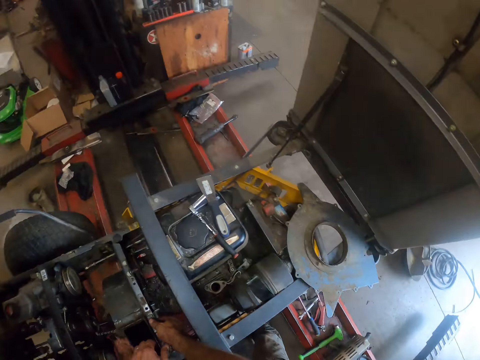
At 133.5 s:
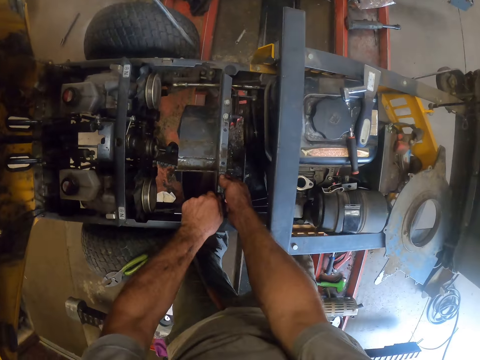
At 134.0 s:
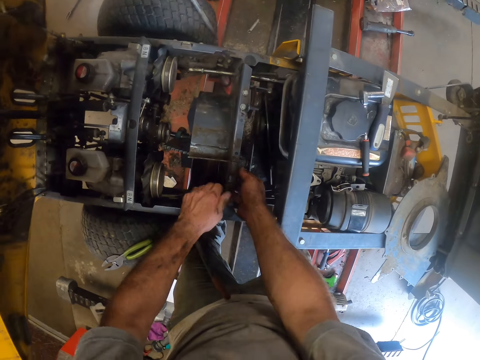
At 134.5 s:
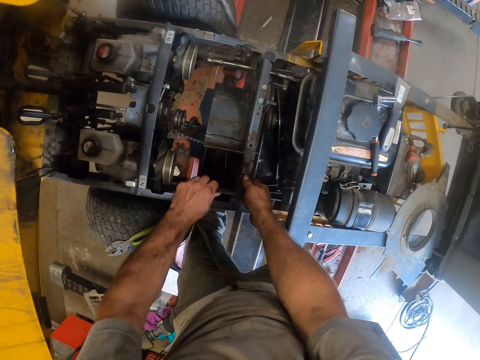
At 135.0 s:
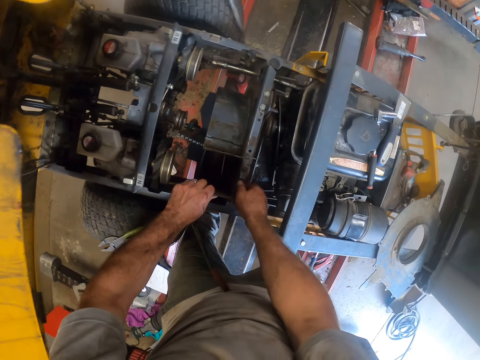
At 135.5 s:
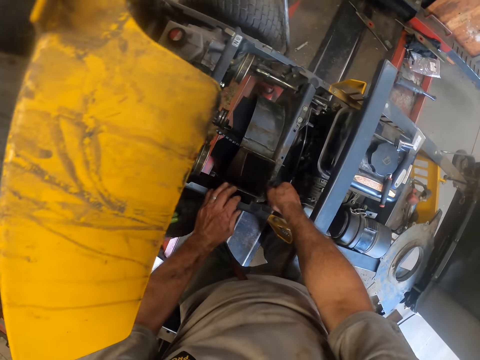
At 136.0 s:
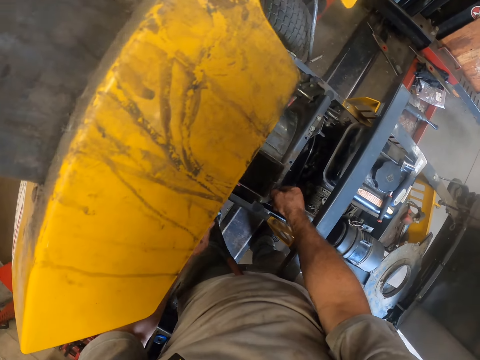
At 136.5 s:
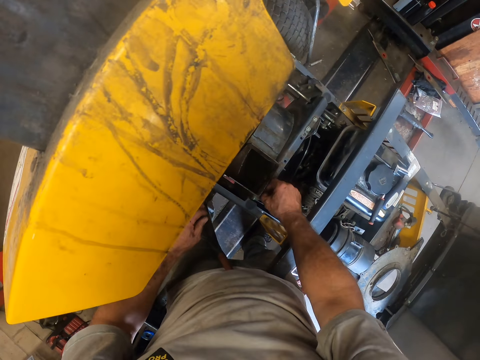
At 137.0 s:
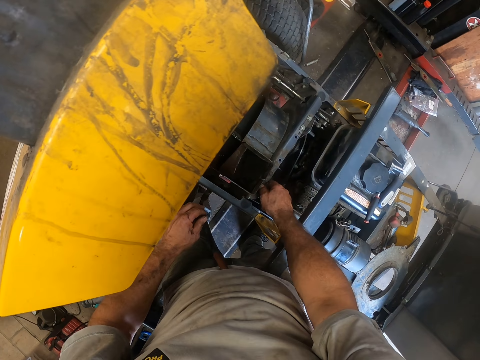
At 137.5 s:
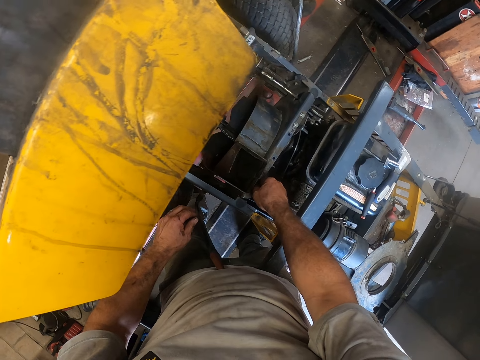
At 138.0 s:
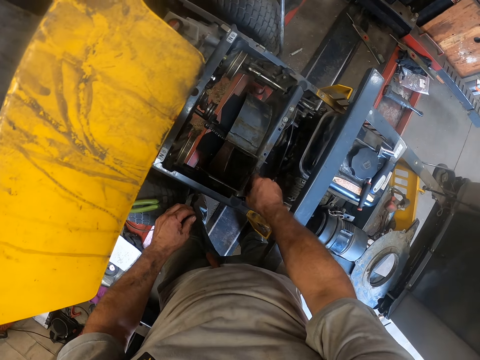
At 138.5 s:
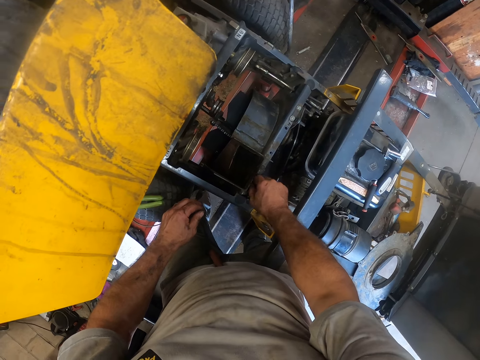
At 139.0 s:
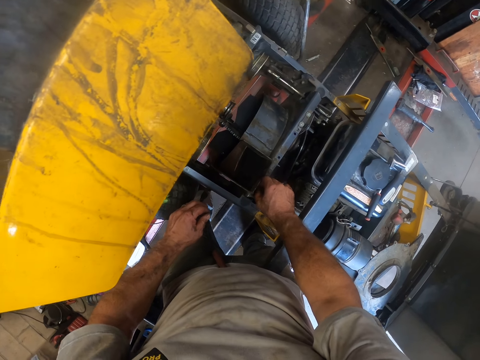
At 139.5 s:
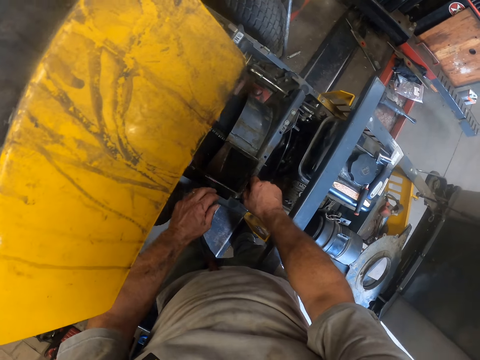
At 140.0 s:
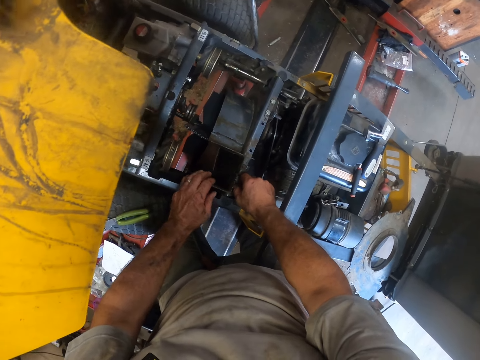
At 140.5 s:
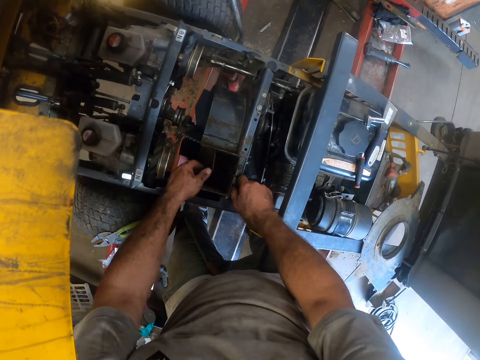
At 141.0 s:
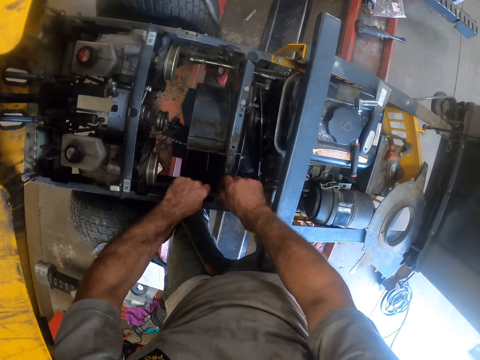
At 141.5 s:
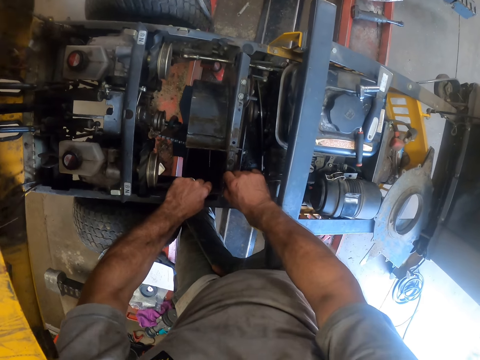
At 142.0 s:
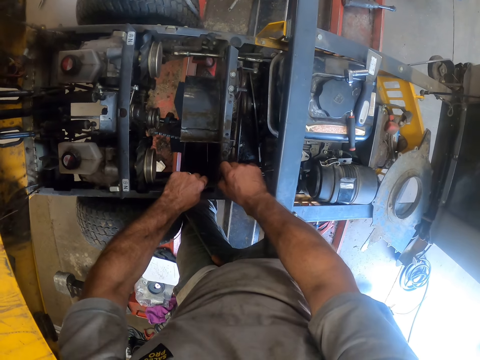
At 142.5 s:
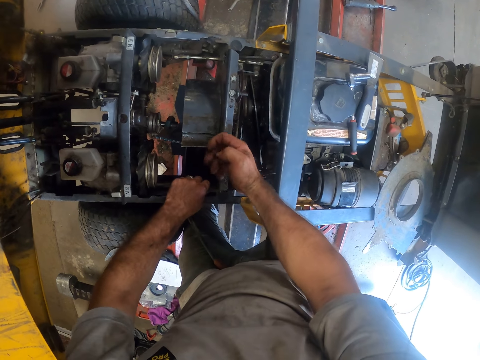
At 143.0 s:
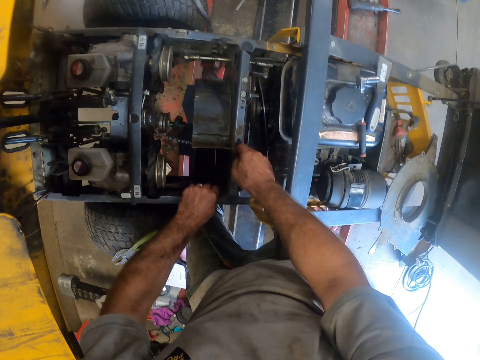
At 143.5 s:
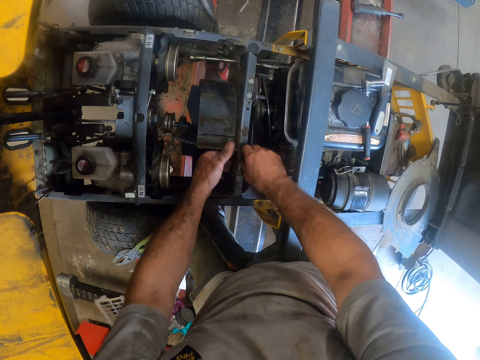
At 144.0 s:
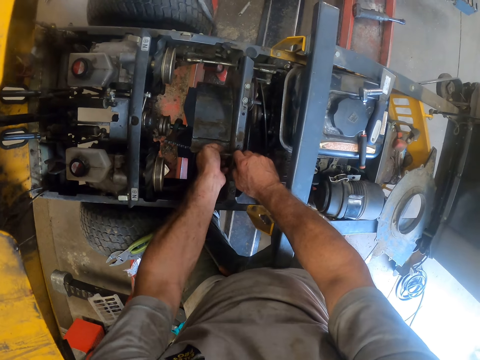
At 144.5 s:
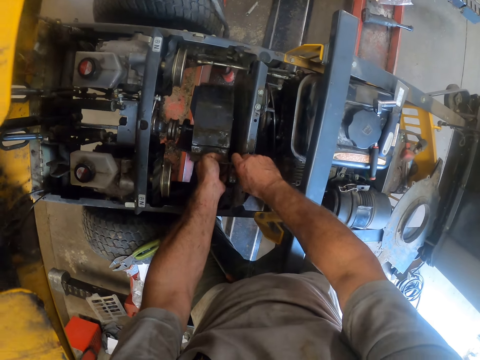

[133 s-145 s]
The camera wearer inspects the engine. He works on the lawnmower with his right hand. He works on the lawnmower with both his hands.

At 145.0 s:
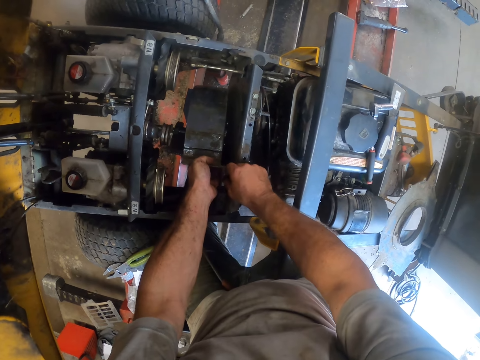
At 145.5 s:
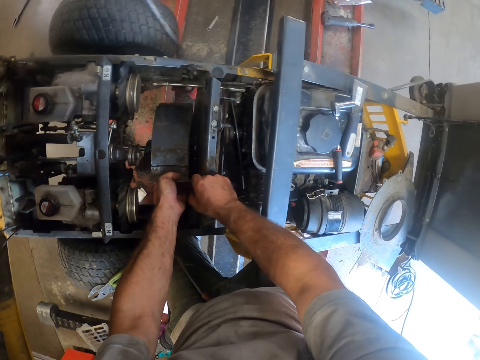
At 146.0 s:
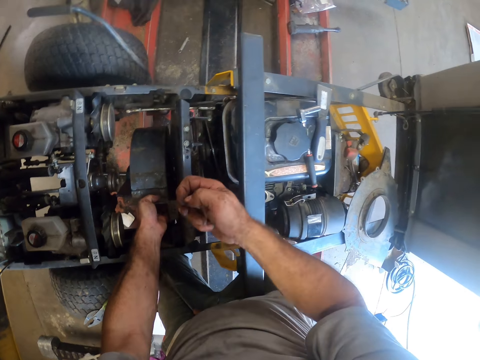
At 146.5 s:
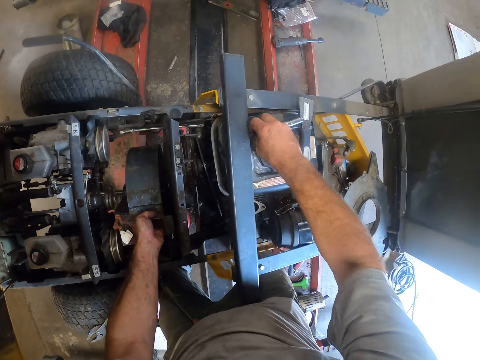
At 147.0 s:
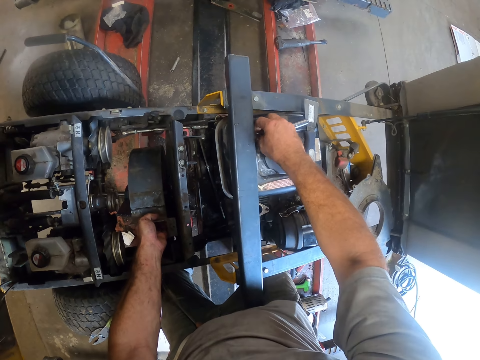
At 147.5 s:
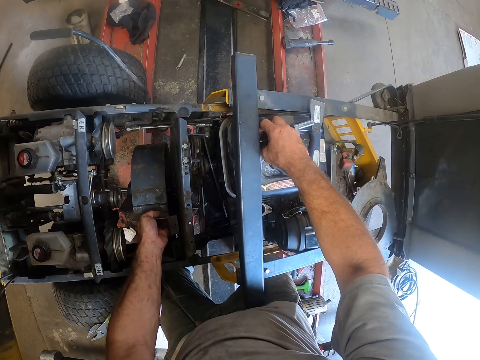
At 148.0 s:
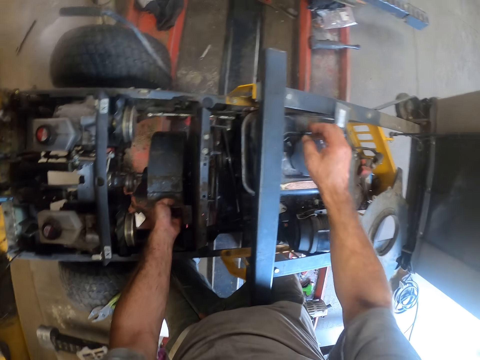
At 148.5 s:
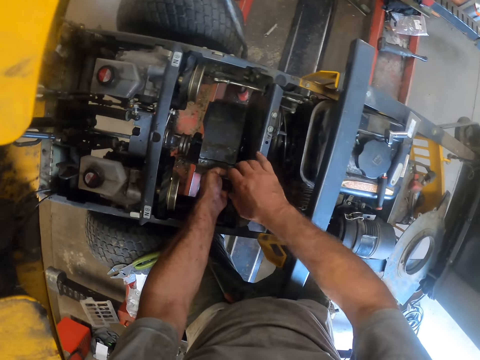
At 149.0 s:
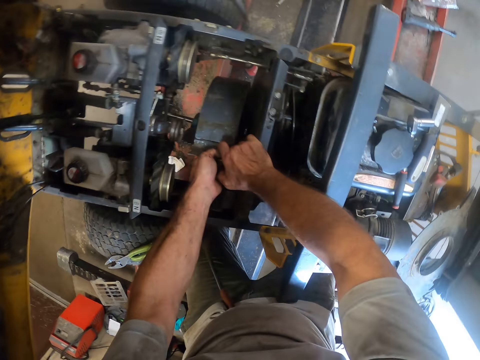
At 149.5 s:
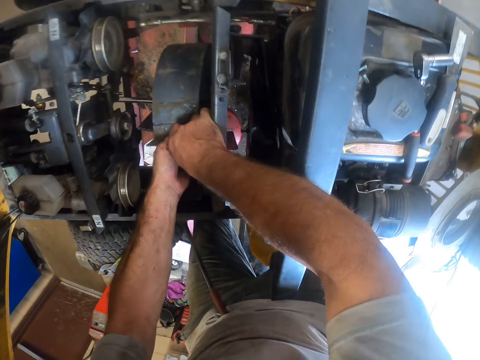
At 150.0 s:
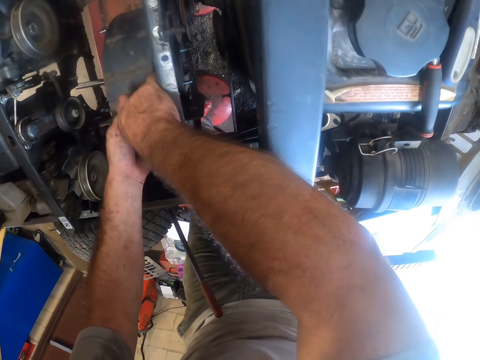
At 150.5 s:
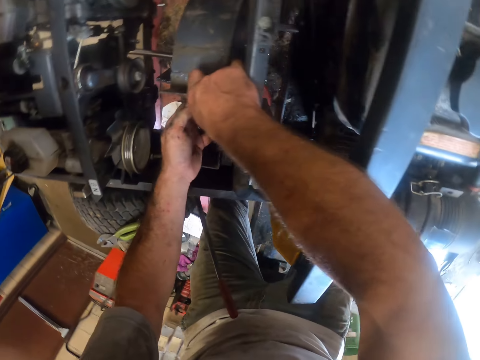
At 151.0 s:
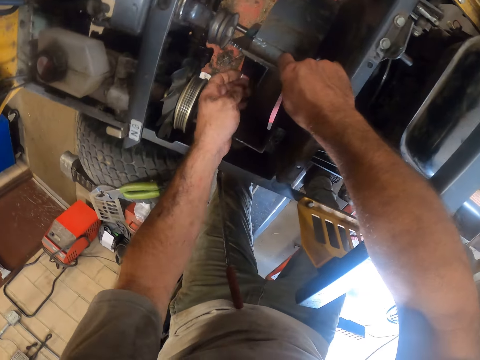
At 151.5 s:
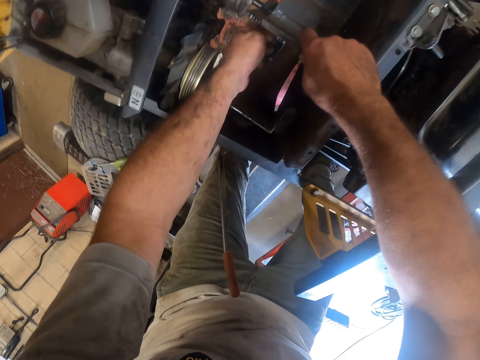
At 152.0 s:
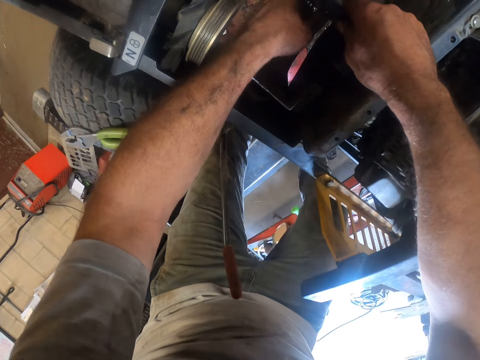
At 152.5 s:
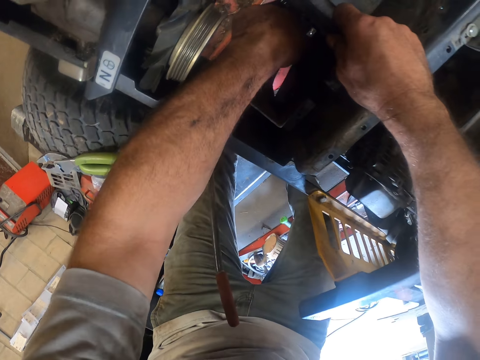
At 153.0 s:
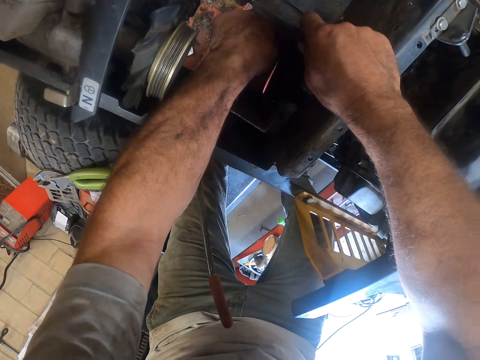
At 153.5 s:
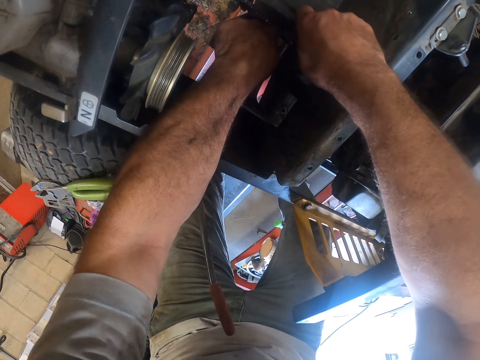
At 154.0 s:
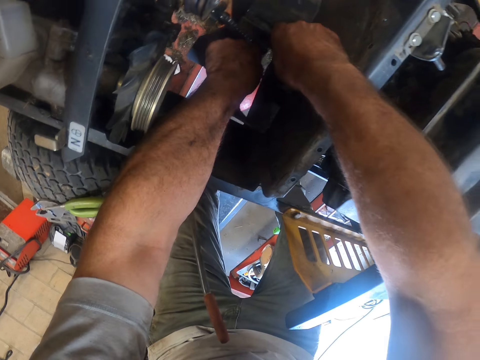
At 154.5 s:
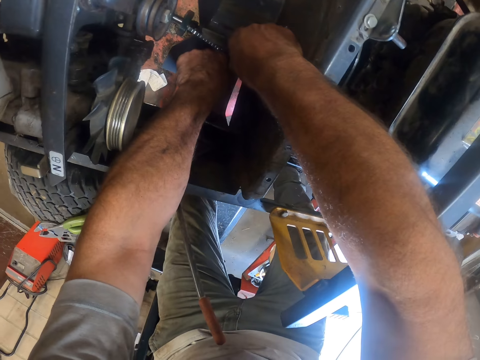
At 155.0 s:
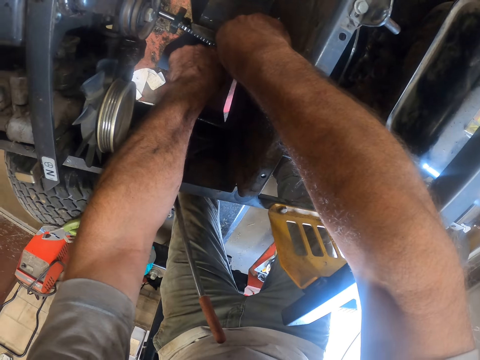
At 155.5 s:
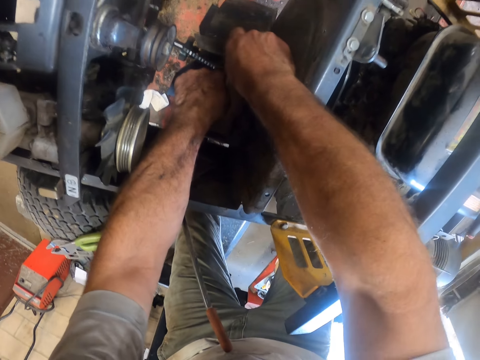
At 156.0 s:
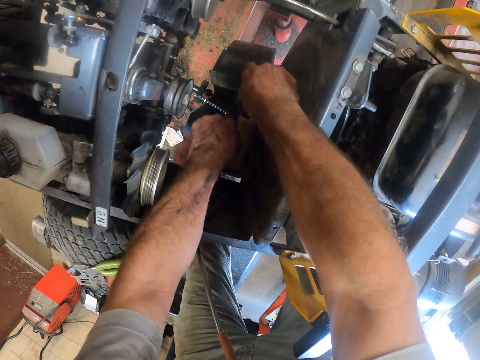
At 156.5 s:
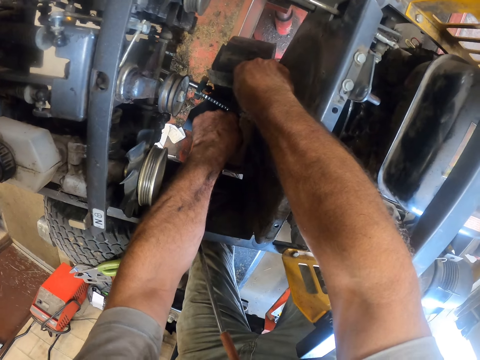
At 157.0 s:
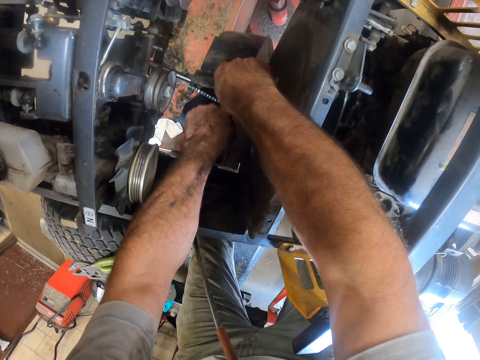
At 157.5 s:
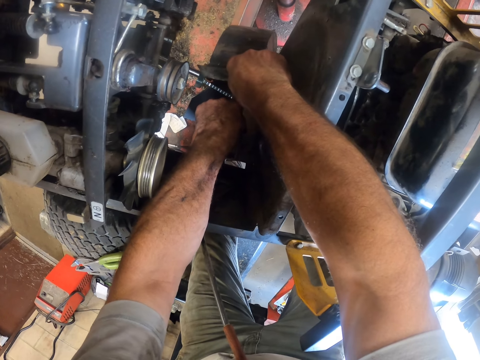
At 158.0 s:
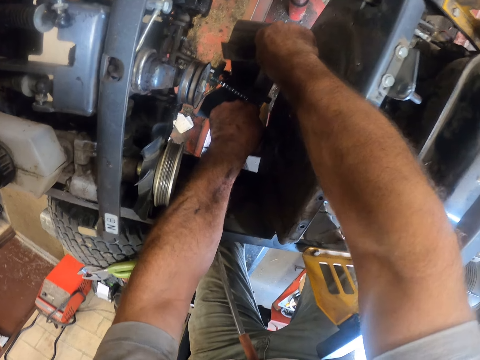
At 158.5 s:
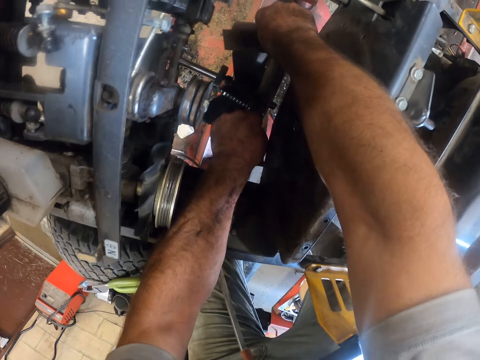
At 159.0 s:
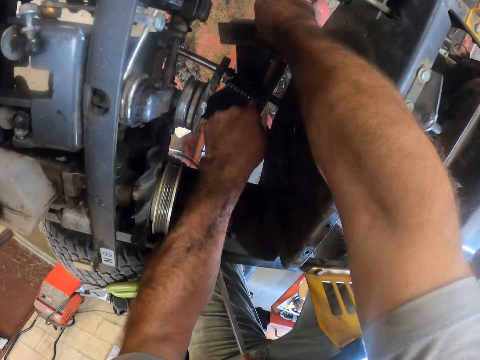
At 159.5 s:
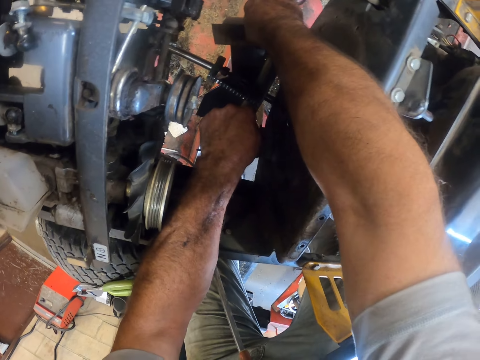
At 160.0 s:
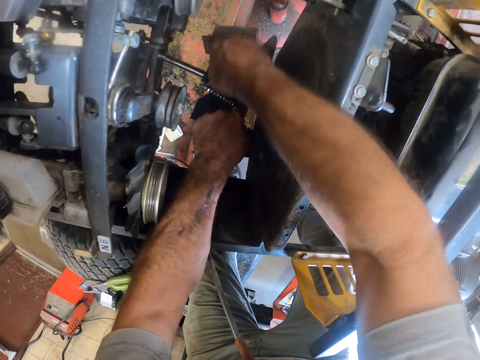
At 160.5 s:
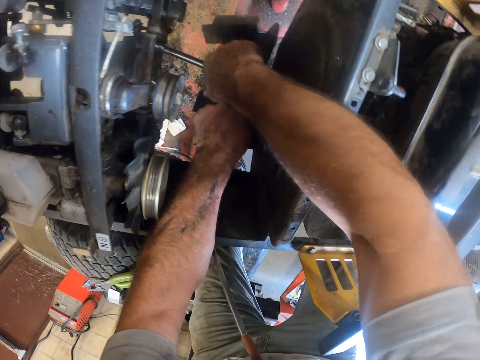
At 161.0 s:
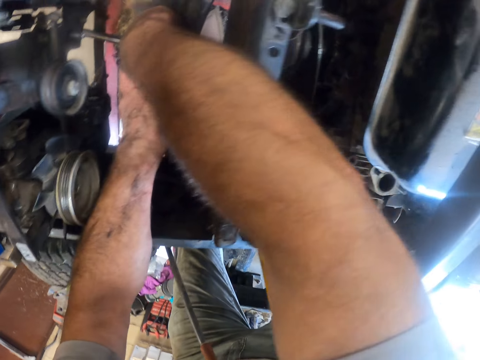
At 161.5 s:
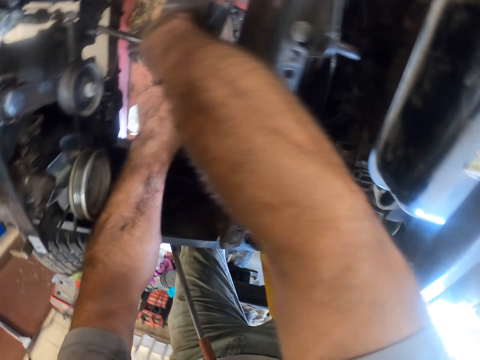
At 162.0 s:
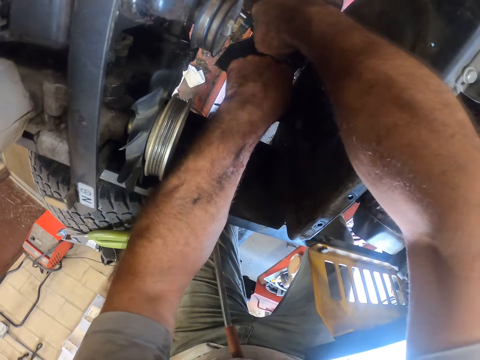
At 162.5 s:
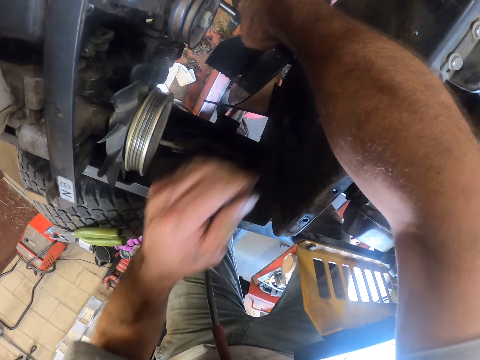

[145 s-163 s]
The camera wearer removes a nut. He places the nuts in his right hand on the lawnmower. He works on the lawnmower with both his hands. He inspects the engine. He removes an engine part.
